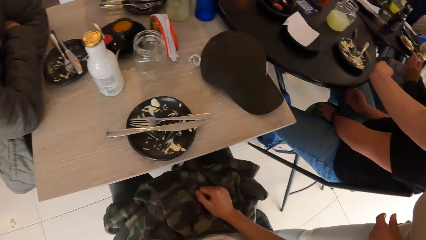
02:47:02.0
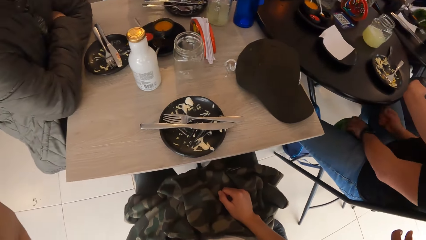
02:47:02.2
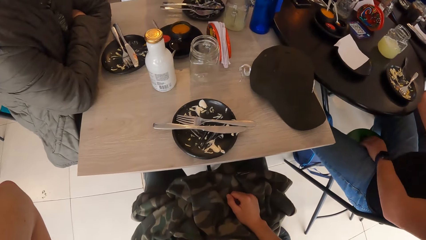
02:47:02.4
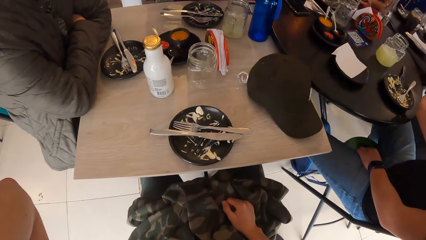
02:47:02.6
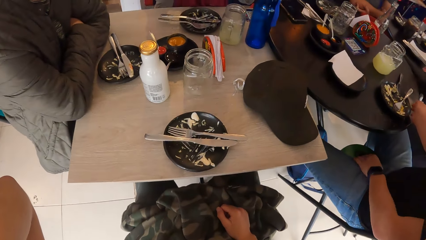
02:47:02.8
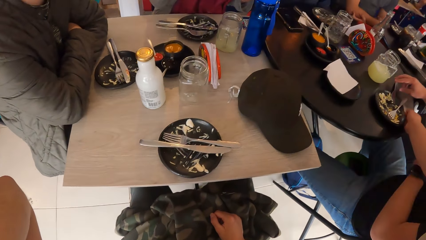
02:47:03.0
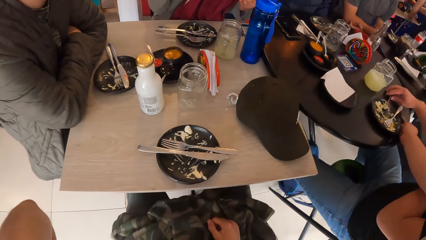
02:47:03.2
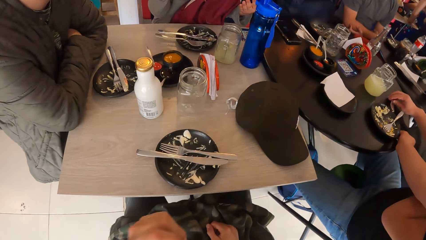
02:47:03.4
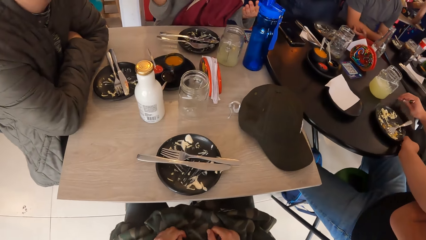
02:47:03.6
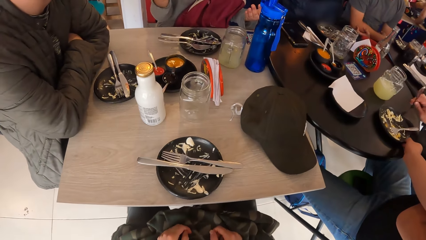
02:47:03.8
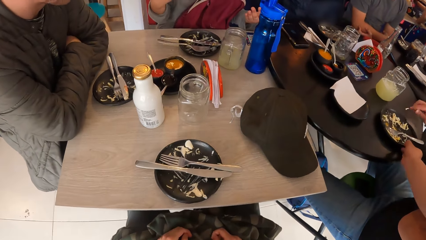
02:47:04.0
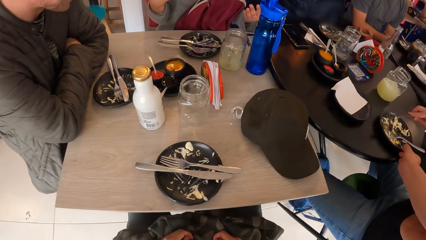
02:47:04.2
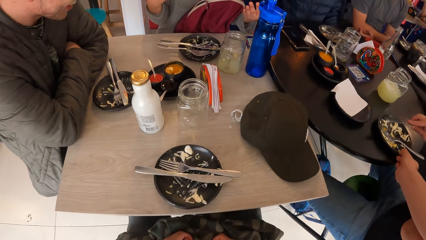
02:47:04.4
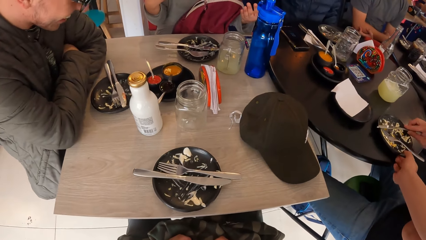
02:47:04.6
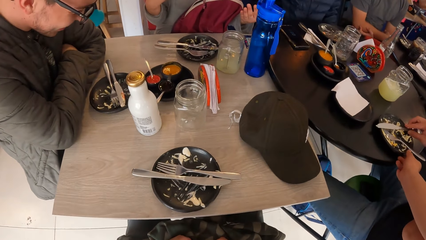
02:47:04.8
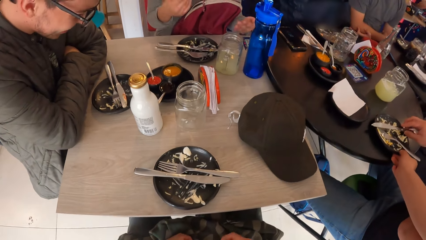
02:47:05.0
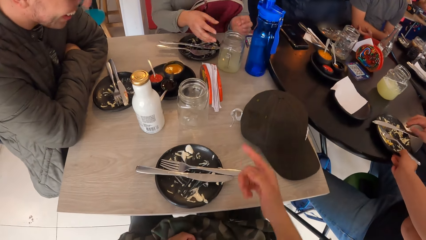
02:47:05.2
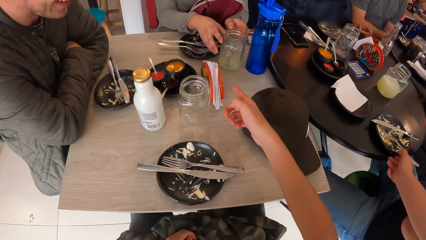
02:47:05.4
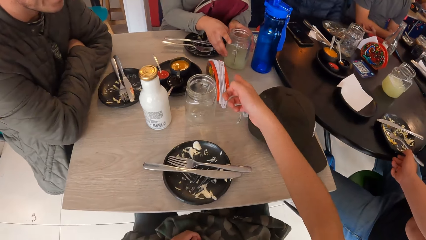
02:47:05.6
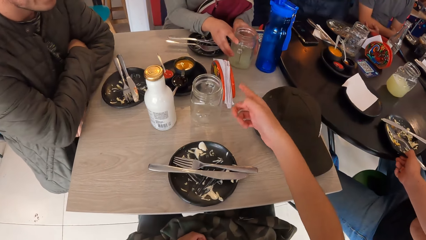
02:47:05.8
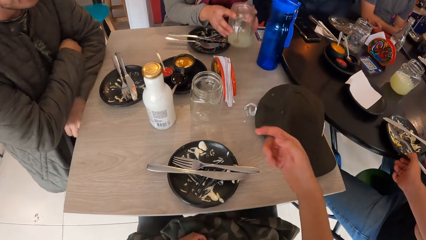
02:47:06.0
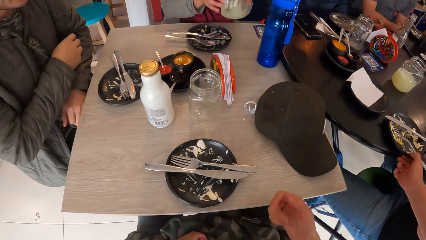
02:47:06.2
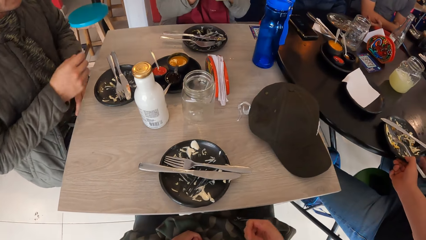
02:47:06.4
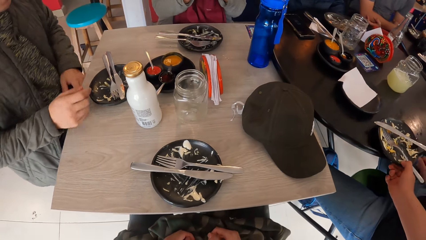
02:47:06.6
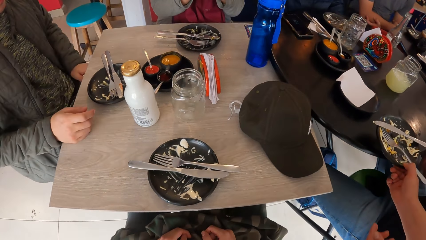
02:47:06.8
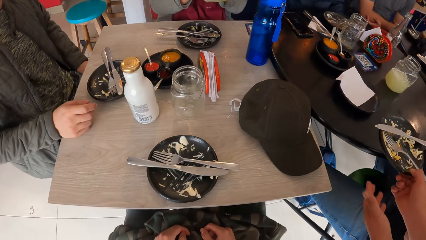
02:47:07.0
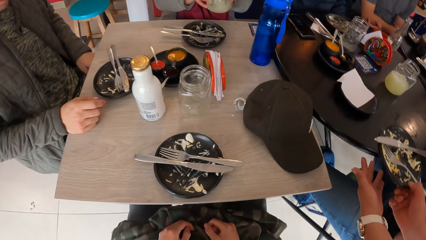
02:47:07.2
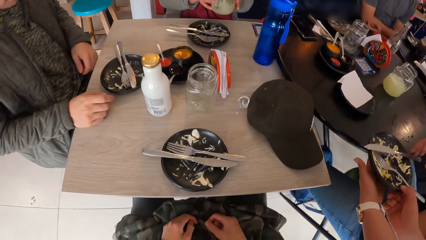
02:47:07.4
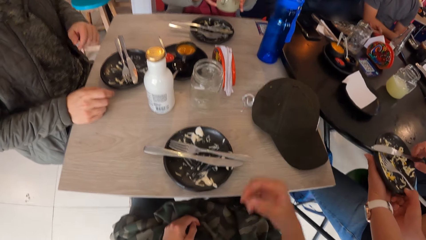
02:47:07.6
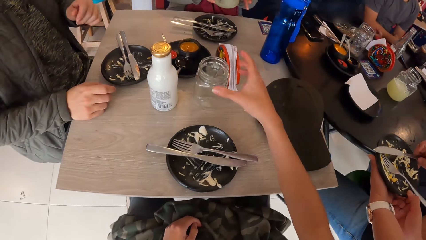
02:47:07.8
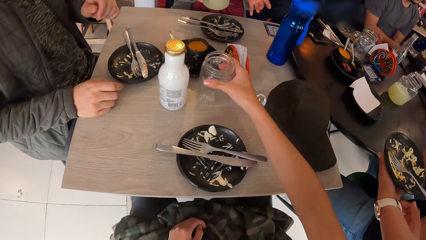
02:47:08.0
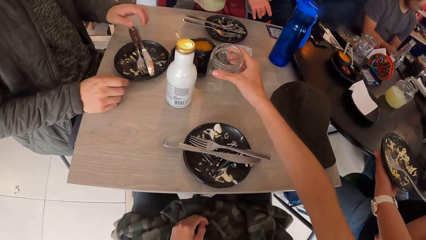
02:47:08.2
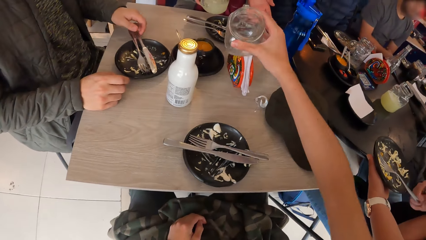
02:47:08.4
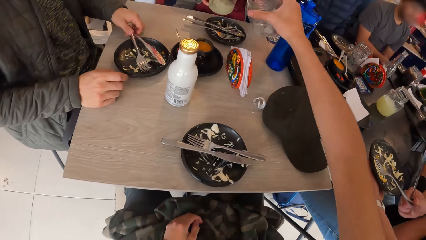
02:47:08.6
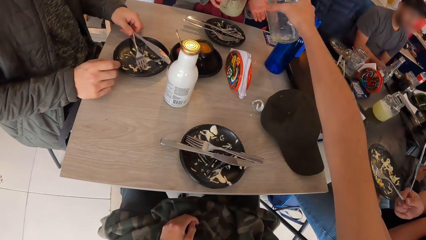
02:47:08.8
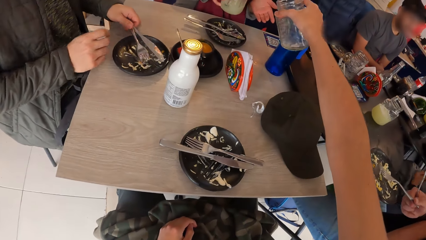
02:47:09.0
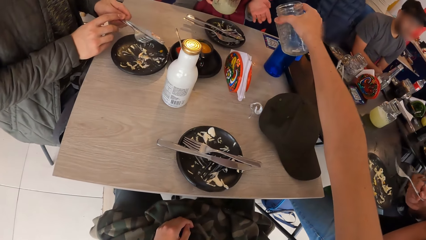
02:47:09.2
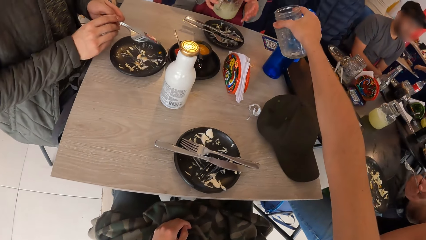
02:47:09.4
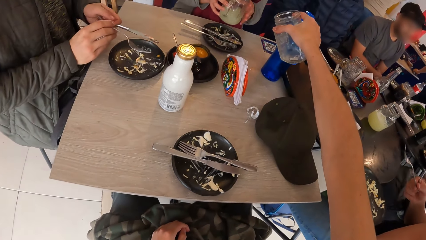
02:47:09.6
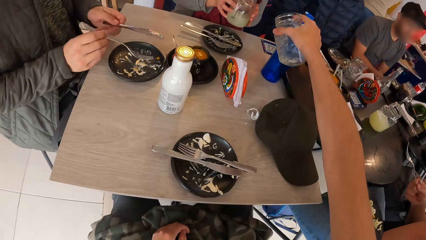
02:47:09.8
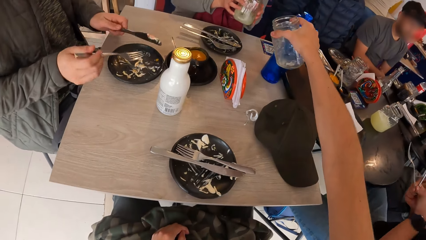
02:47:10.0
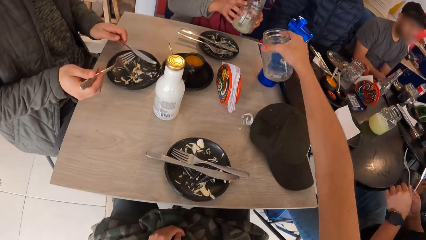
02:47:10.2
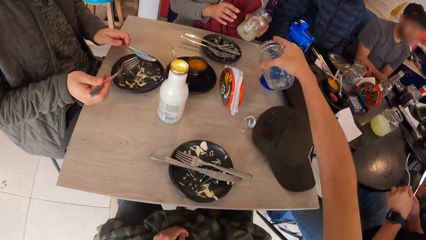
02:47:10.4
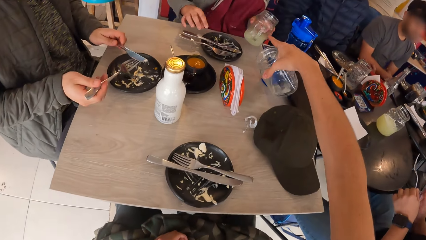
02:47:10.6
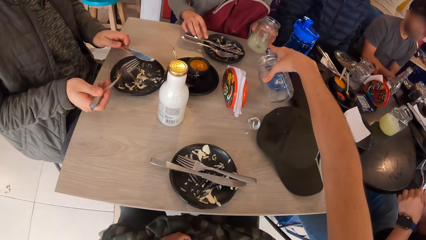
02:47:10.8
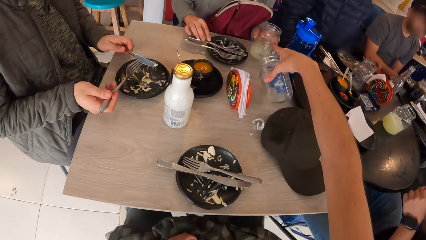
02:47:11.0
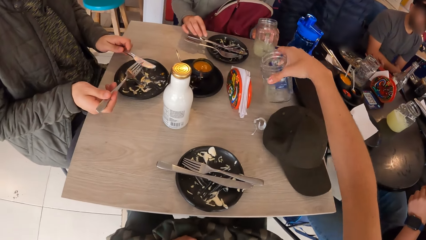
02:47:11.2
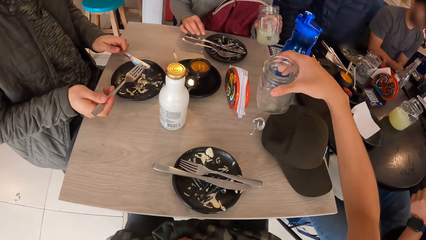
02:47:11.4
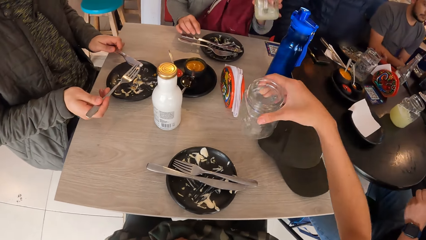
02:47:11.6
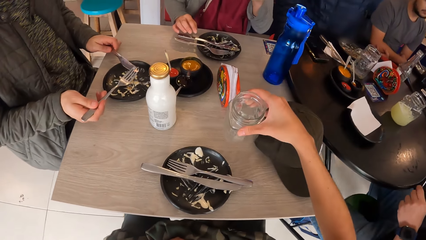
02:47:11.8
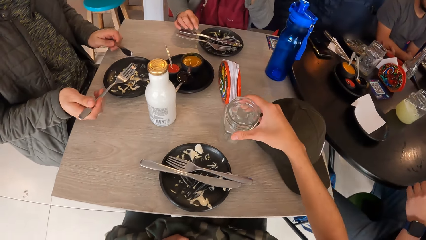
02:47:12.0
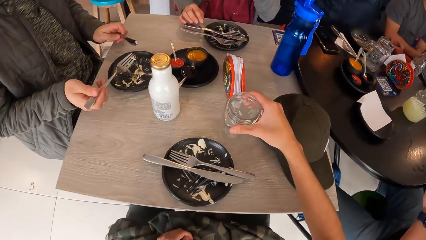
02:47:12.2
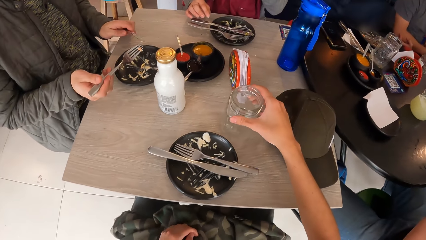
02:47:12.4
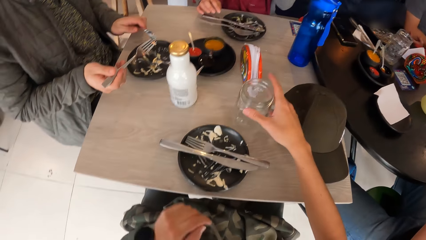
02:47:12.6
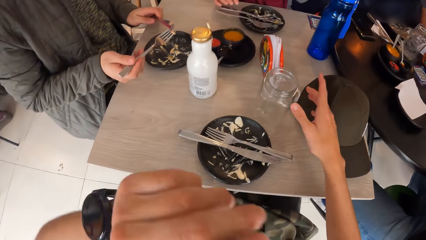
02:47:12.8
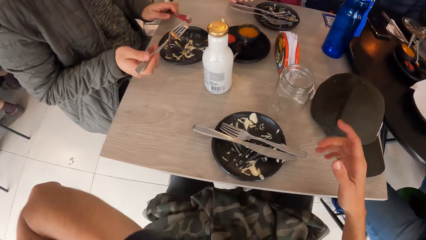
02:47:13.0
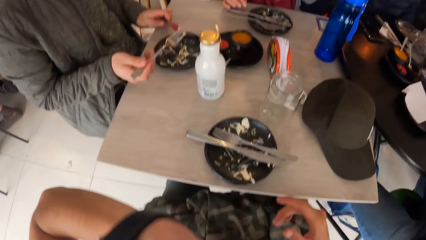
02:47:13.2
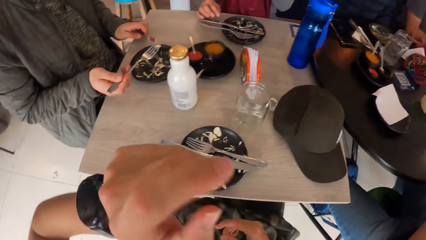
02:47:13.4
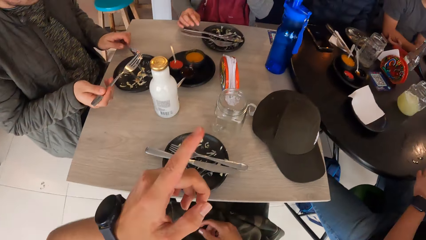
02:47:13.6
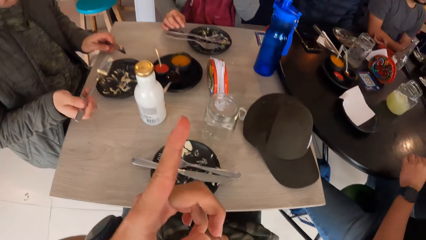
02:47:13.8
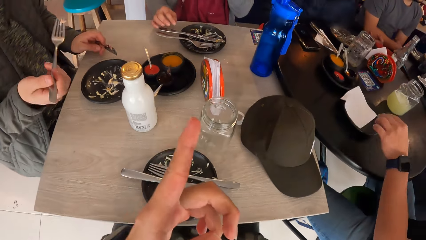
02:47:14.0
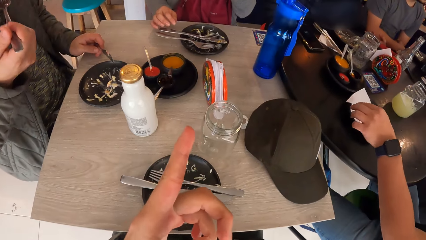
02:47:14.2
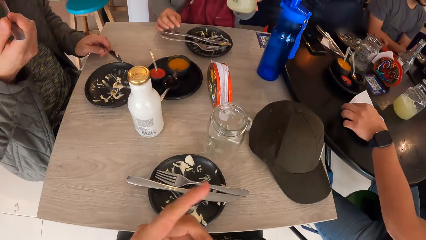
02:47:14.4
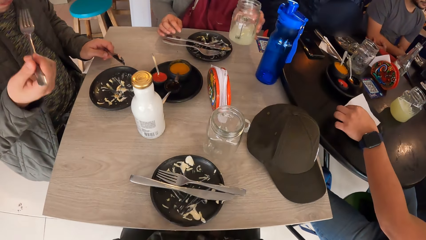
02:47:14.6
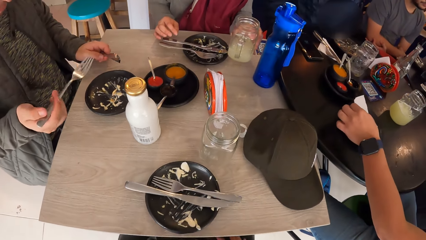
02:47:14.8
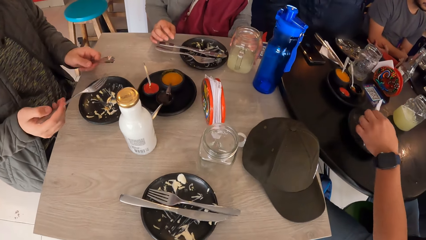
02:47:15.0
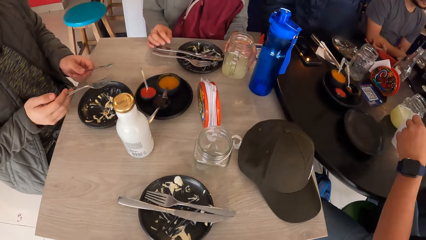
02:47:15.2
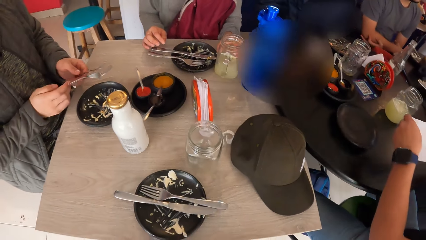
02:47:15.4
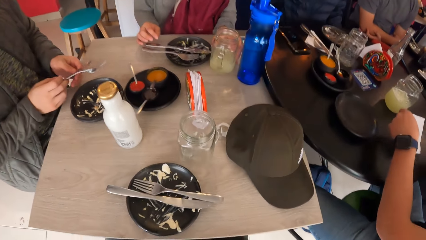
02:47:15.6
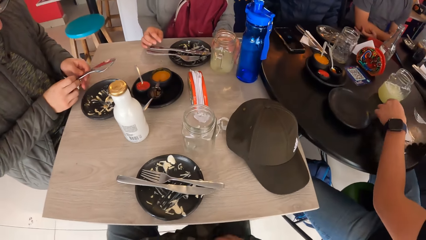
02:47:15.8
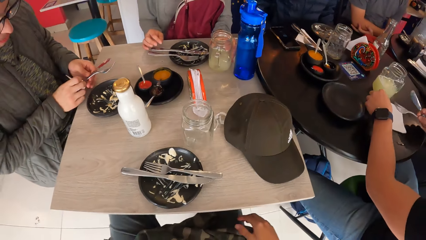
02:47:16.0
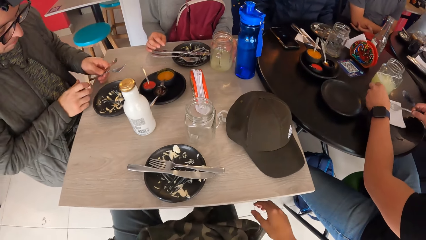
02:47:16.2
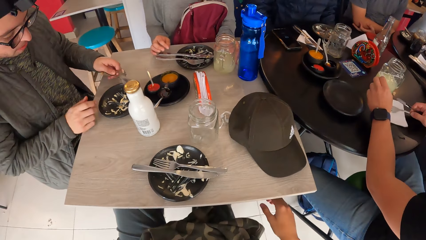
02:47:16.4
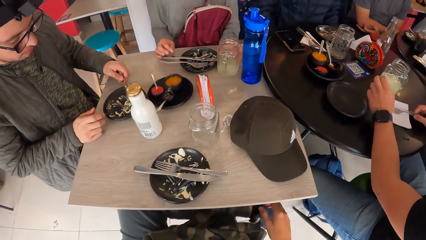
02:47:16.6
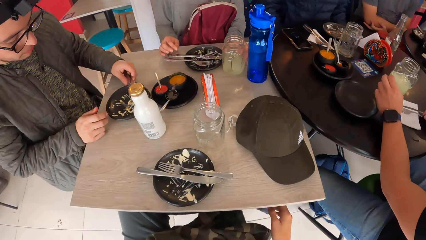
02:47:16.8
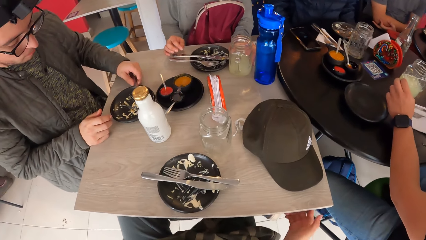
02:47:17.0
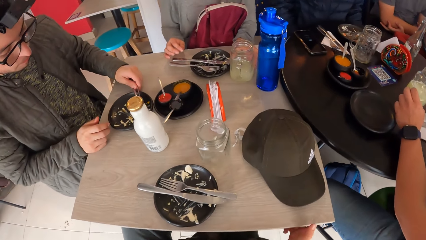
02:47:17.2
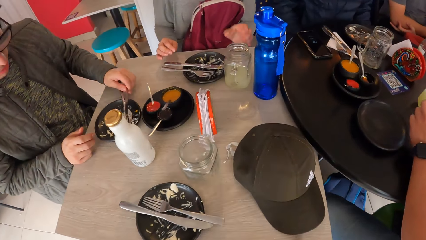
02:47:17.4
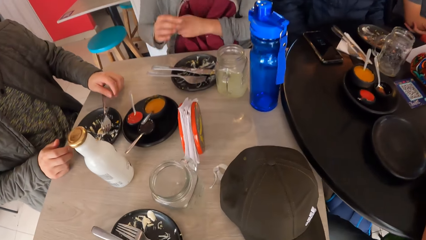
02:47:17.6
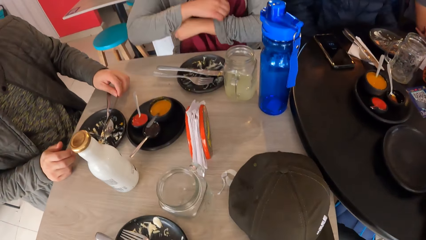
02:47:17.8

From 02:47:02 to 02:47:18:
The man picks up a knife from the plate on the table with his right hand. A waiter takes a plate. The man drops the knife on the plate on the table with his right hand. The waiter carries the plate from the table with her right hand. The camera wearer interacts with a woman. The woman picks up the cup from the table with both hands. The camera wearer points his hand. Another man moves his hand. The woman passes the cup to her right hand from her left hand. The first man picks up the knife and the fork from the plate with his right hand. The camera wearer picks up the cup from the table with his right hand. The other man picks up a fork and a knife from a plate on the table with his left hand. The camera wearer interacts with the woman. The other man switches the fork to his right hand. The woman passes the cup to her left hand from her right hand. The woman touches a knife on a plate on the table with her right hand. The woman moves the glass. The camera wearer drops the cup on the table with his right hand. He interacts with the woman and the other man. He adjusts the camera. The first man picks up a tissue paper from a plate on the table with his left hand. The camera wearer points his hand. The other man puts the fork in his mouth. The woman drops the cup on the table with her left hand. The first man drops the tissue paper on the table with his left hand. The camera wearer points on the glass. The first man drops the fork and the knife on the tissue paper on the table with his right hand. The other man drops the fork and the knife on the plate on the table with his left hand.
